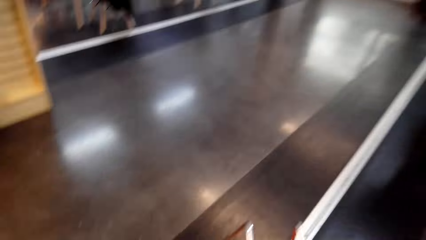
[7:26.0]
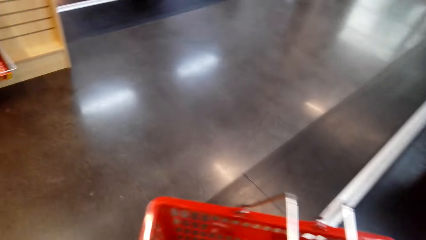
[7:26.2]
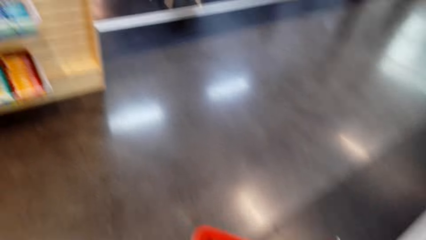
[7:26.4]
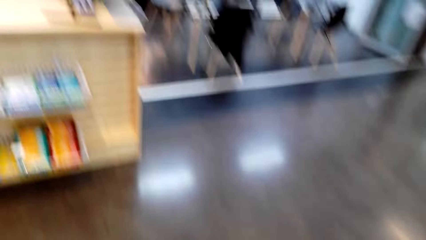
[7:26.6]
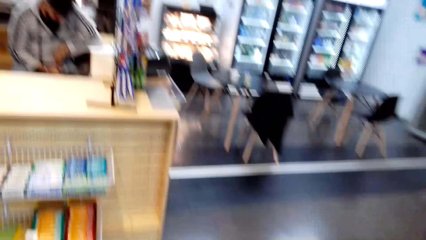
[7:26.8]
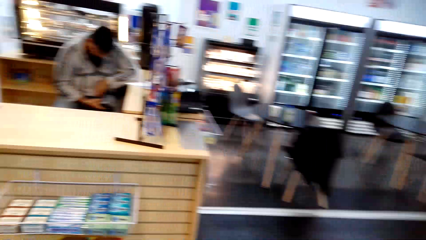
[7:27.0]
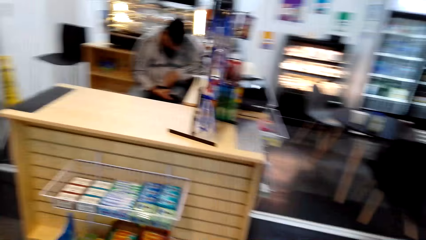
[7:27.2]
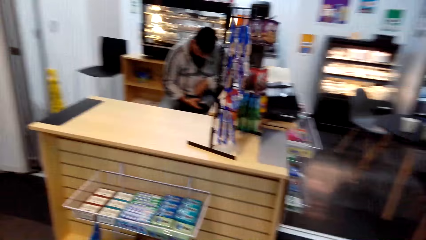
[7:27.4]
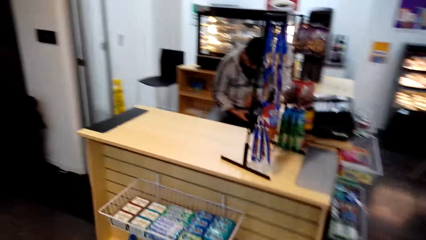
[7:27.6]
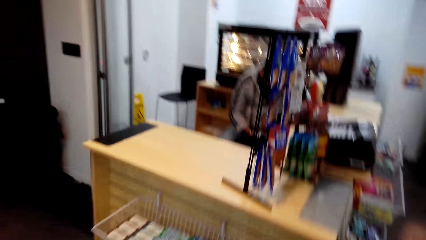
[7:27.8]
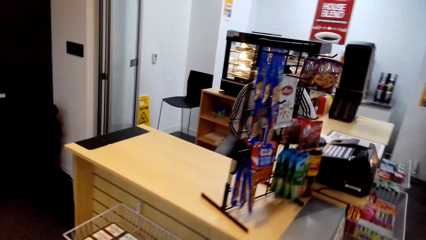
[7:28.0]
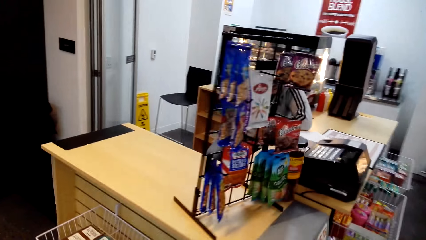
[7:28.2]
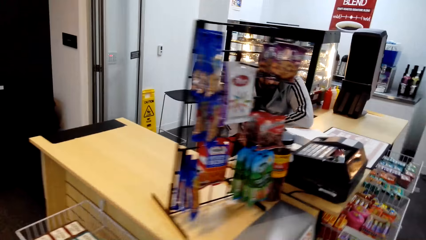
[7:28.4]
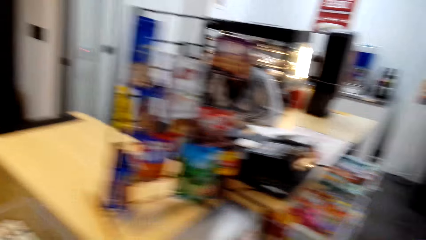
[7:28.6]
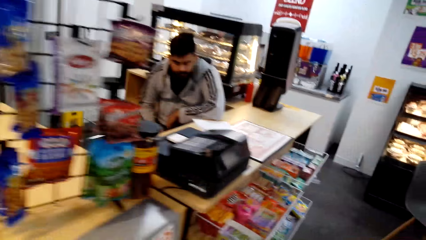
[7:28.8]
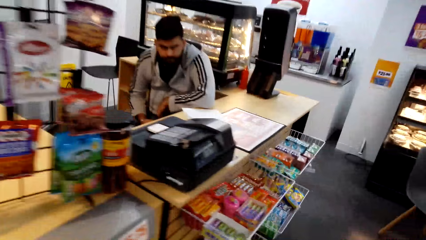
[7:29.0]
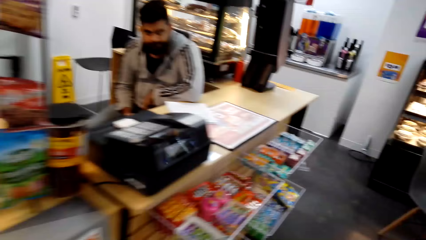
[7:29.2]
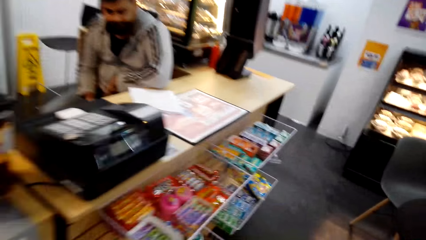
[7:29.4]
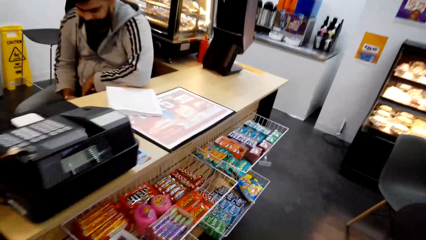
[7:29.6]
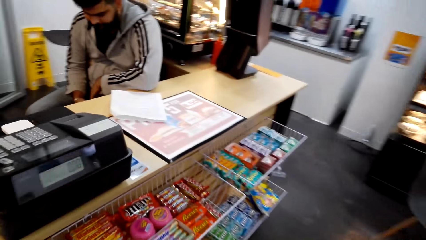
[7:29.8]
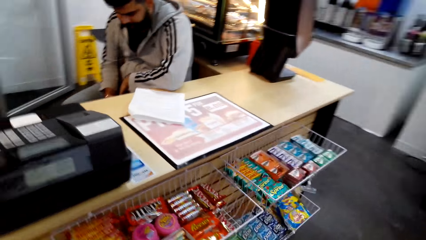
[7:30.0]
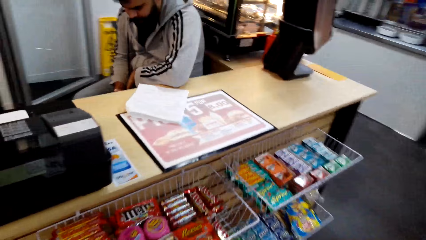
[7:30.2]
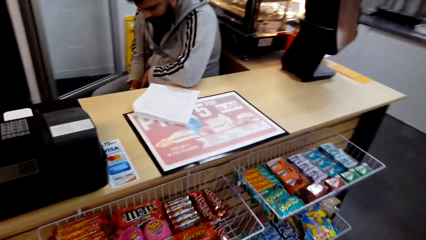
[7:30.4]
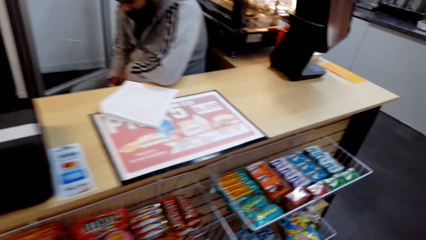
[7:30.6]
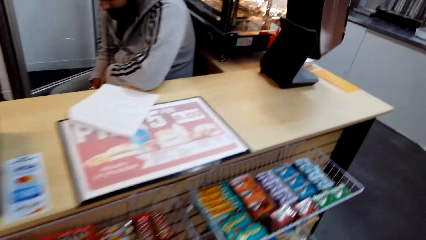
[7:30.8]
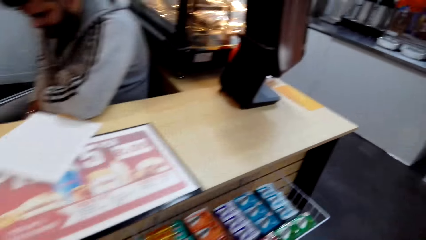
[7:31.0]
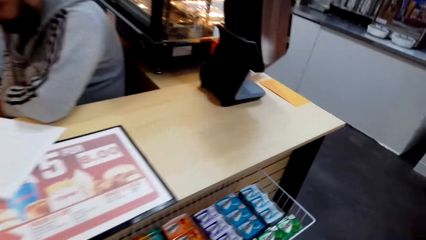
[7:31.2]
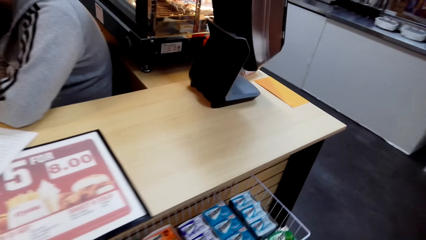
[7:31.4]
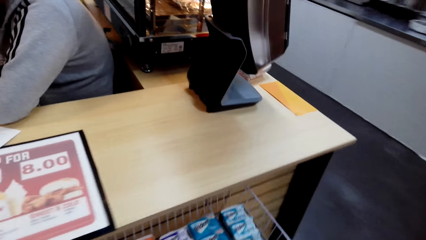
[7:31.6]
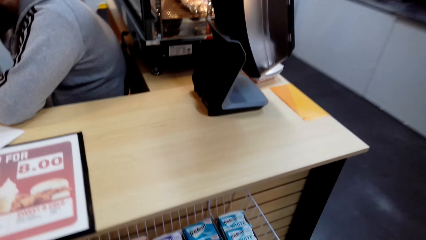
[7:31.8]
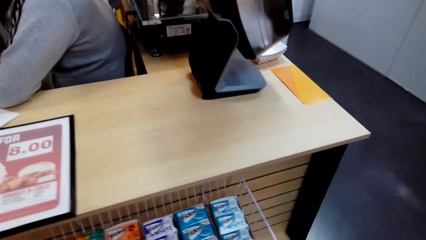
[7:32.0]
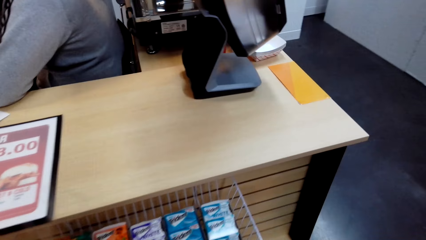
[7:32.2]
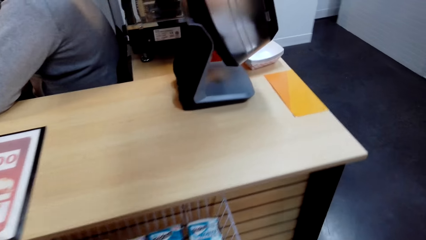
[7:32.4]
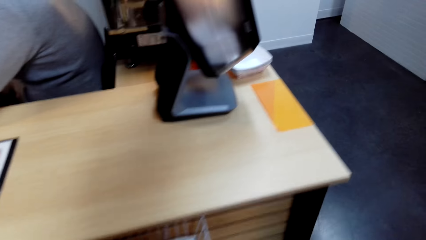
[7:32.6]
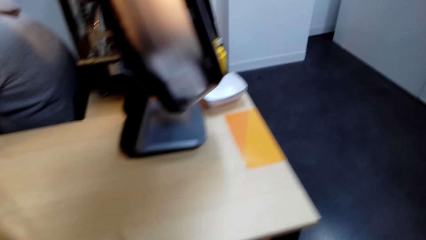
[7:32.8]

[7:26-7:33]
A person holds a phone in his lap.

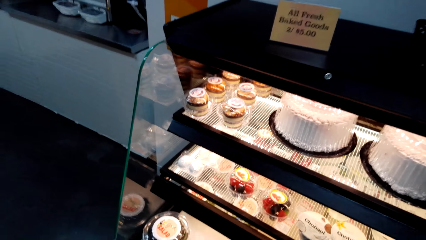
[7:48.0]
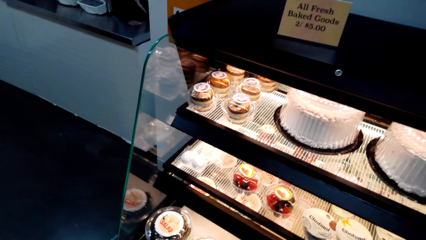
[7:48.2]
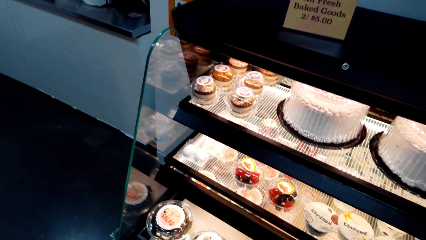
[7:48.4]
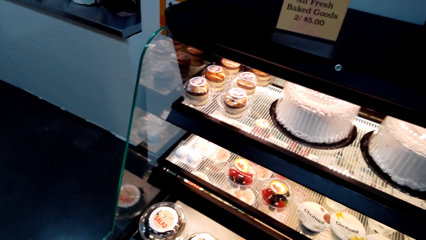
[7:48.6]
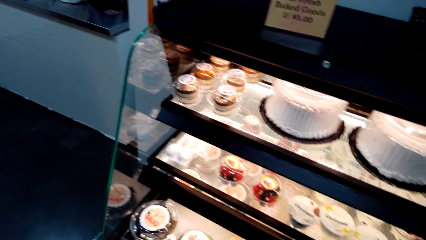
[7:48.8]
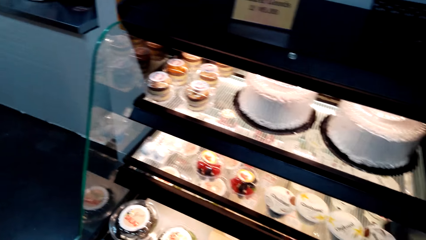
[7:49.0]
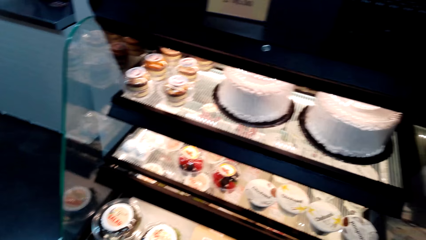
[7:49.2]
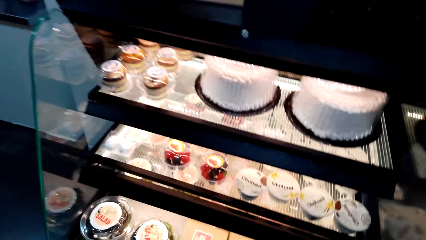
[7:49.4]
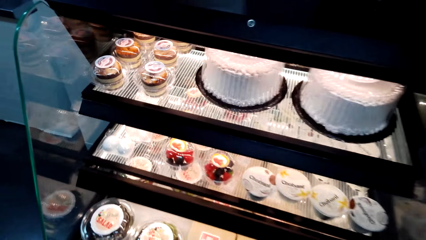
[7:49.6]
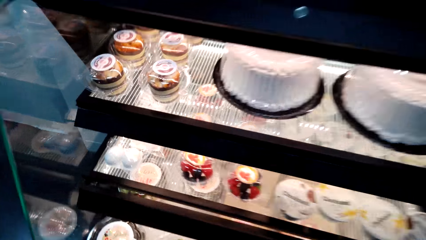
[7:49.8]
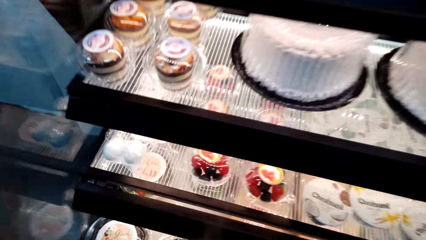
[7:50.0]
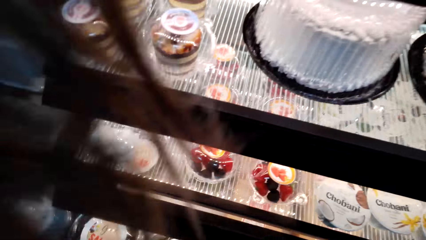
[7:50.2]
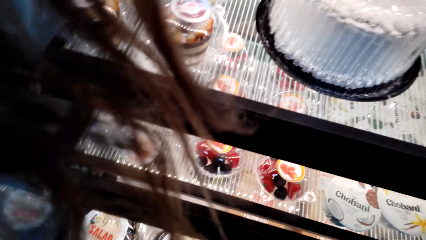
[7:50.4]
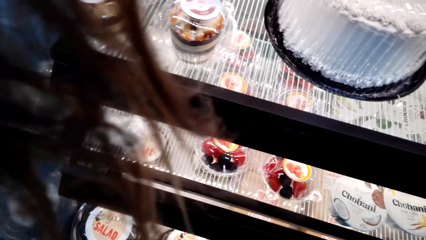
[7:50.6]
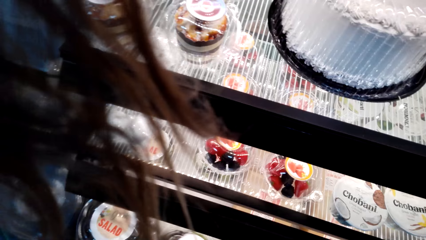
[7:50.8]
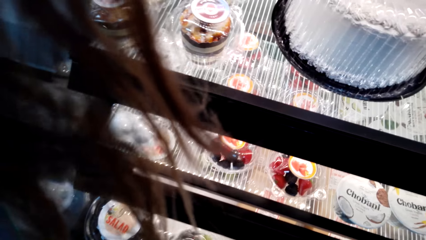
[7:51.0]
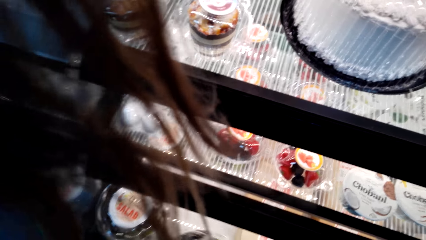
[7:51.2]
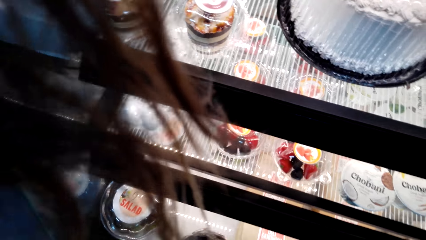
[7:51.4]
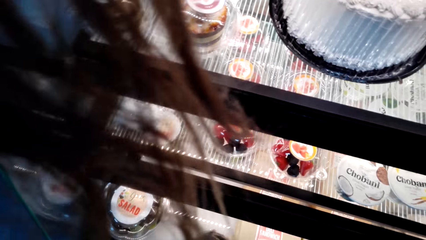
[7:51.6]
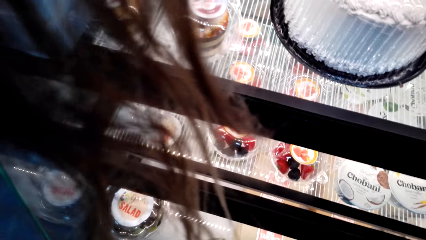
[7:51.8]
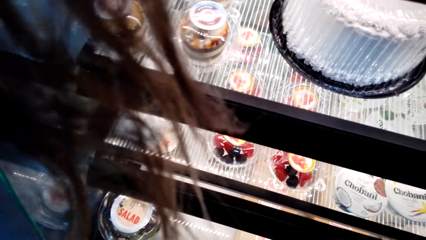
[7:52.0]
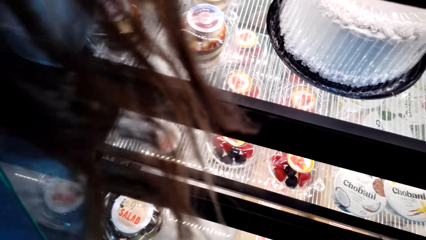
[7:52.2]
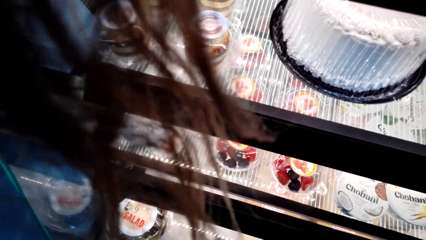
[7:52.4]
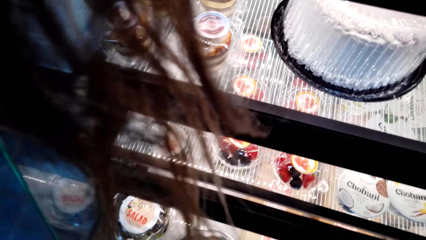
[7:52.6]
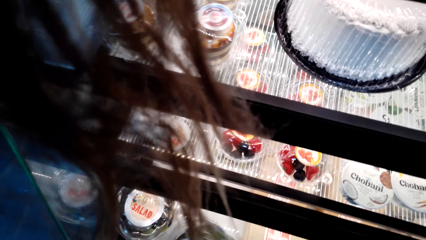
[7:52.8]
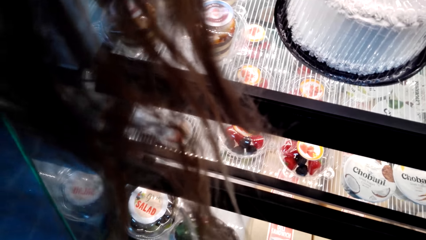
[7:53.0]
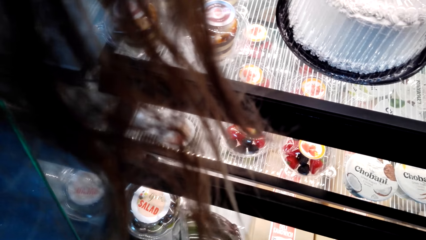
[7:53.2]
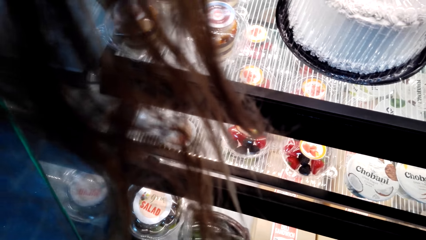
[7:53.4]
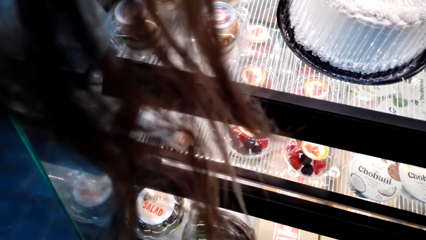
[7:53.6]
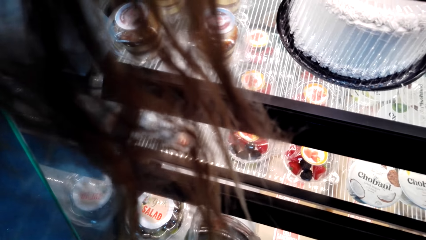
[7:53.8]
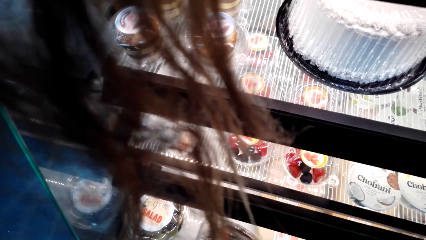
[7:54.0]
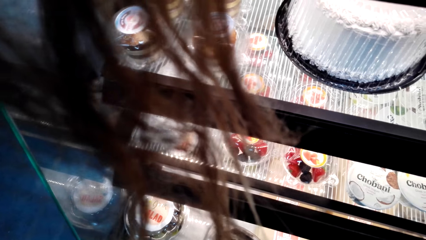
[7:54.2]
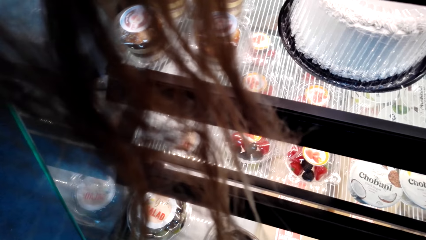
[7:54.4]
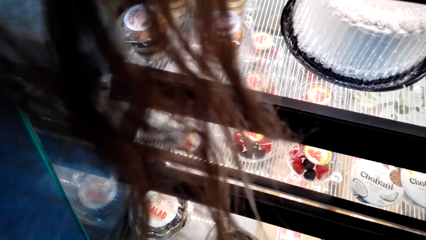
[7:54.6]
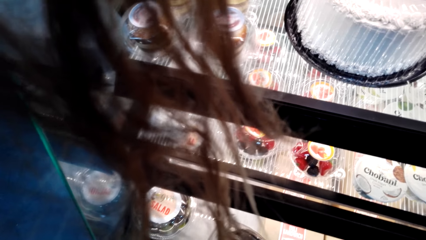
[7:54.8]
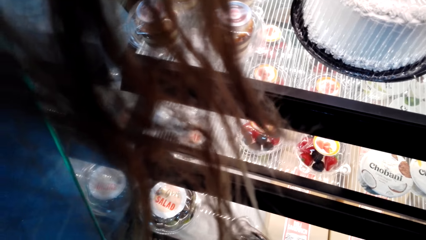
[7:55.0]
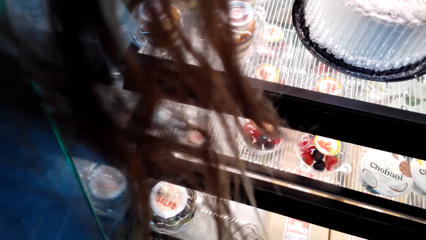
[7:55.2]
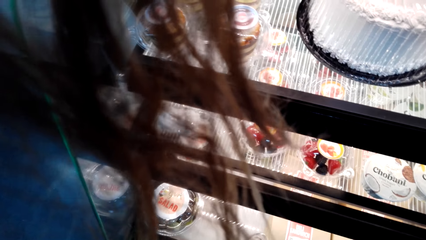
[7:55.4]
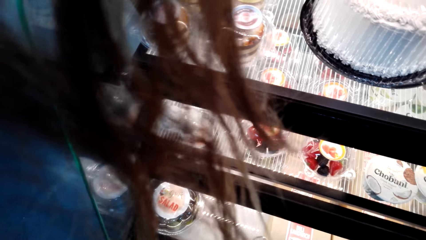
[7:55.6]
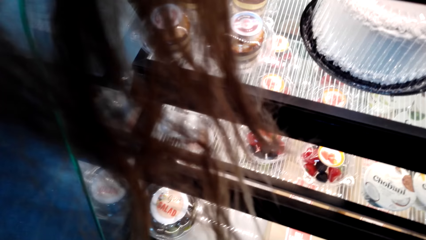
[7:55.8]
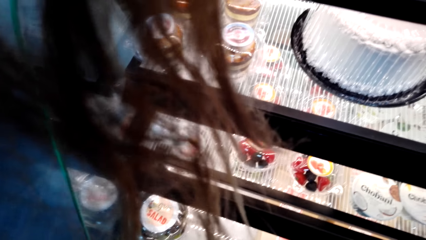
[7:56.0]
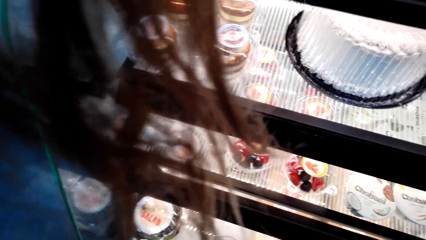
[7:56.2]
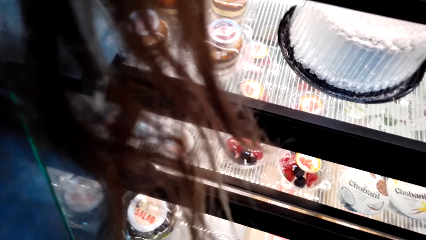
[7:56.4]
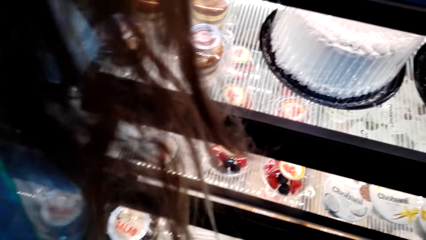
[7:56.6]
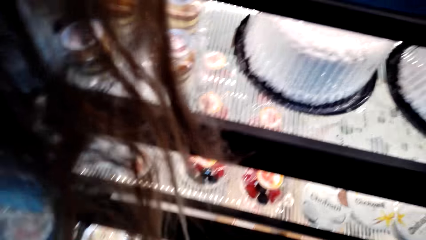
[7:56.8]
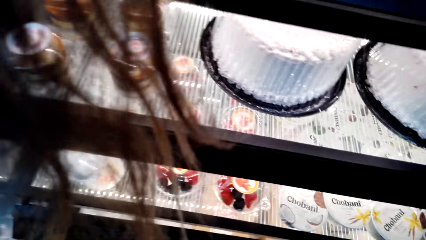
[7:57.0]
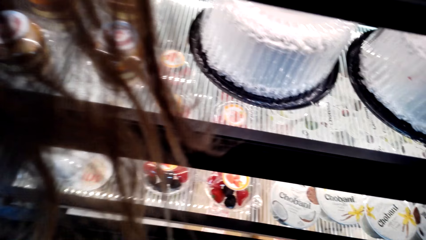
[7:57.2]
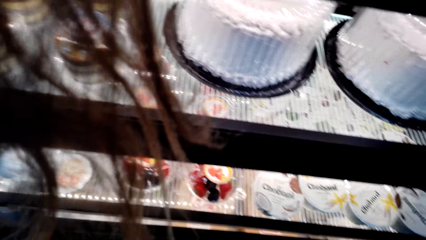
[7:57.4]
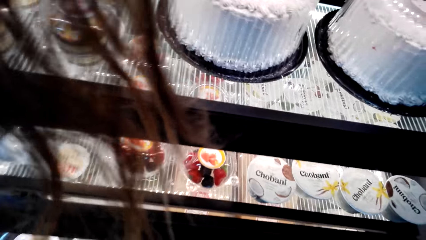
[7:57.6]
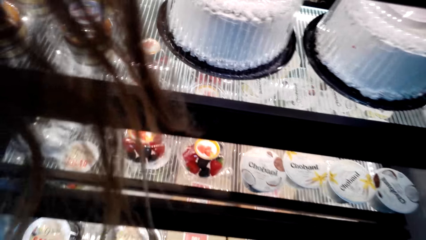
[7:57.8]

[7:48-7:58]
The camera wearer leans over by the cake display case. They look closely at the cakes.
